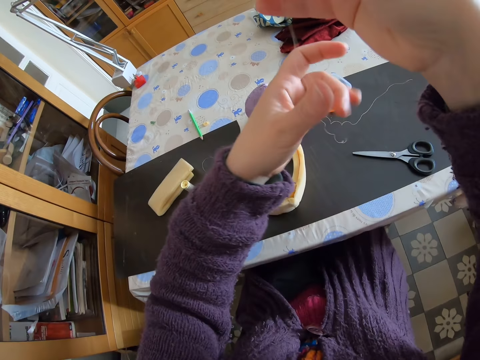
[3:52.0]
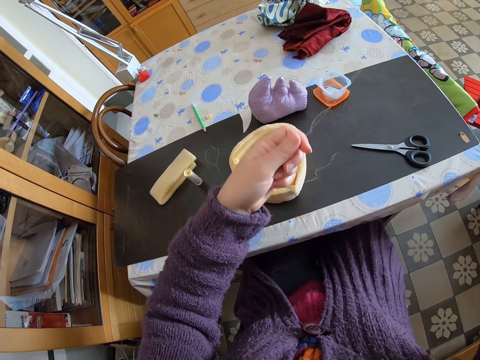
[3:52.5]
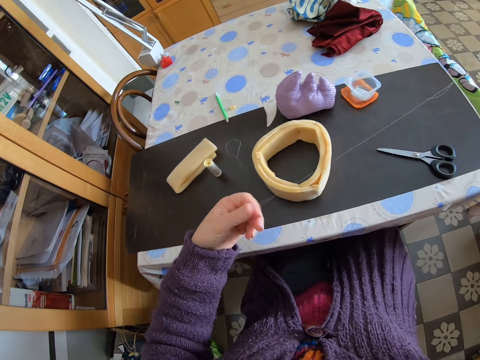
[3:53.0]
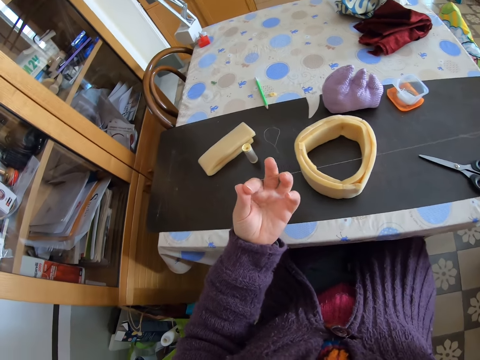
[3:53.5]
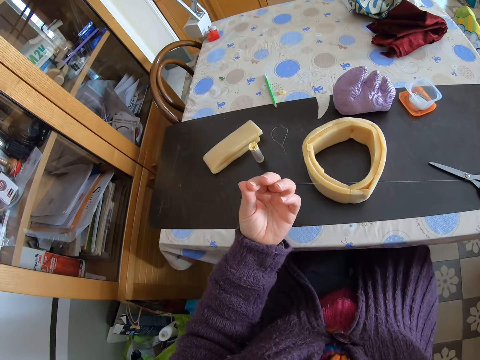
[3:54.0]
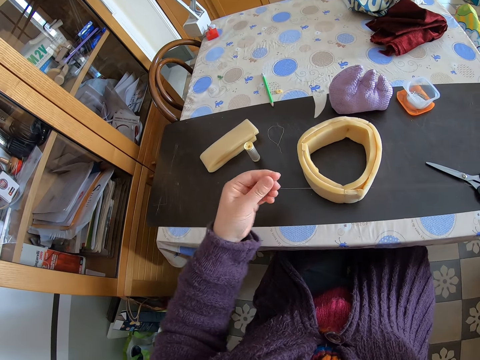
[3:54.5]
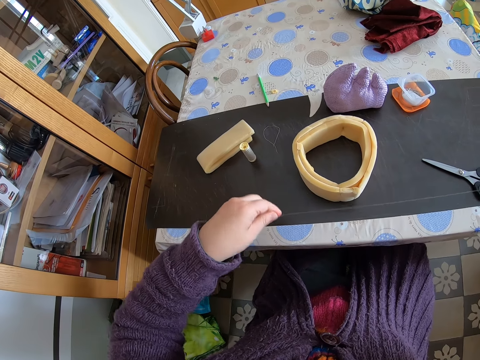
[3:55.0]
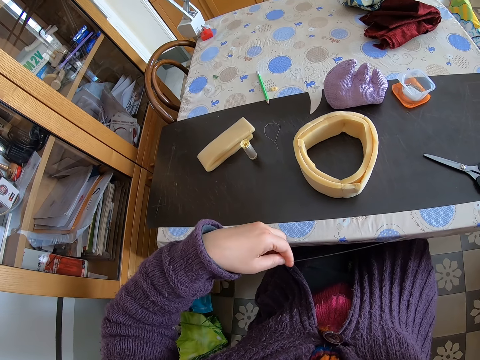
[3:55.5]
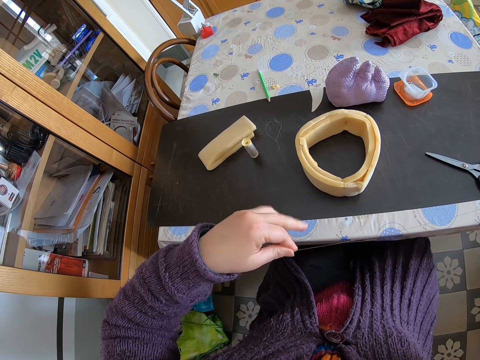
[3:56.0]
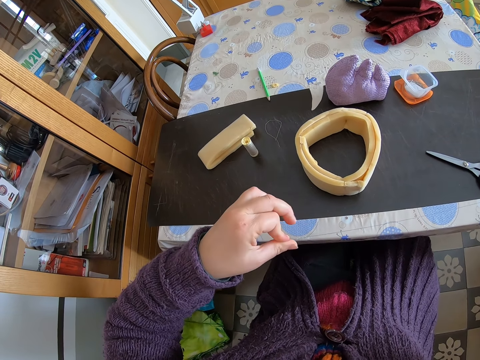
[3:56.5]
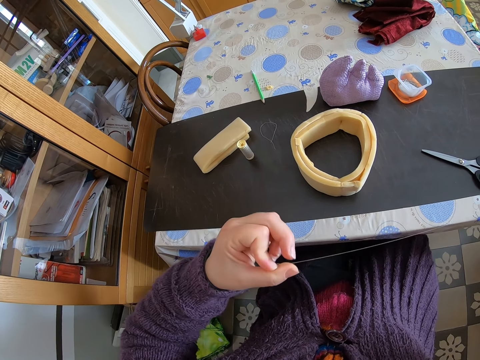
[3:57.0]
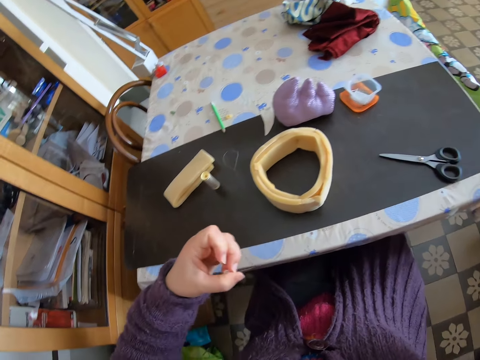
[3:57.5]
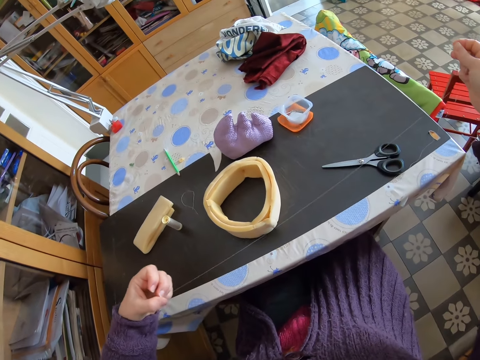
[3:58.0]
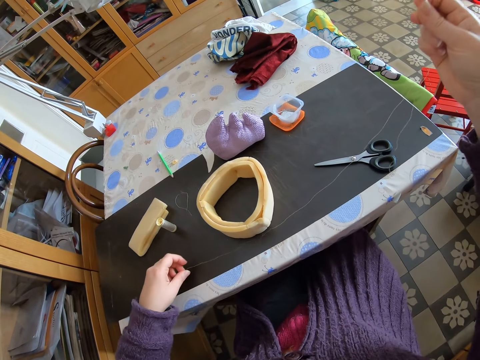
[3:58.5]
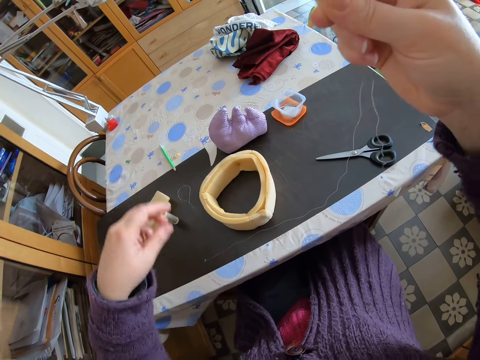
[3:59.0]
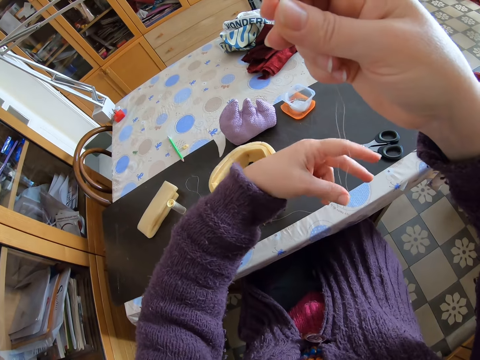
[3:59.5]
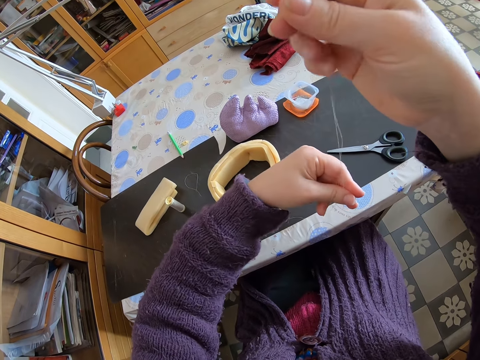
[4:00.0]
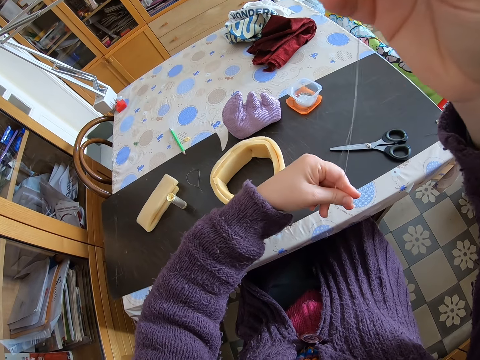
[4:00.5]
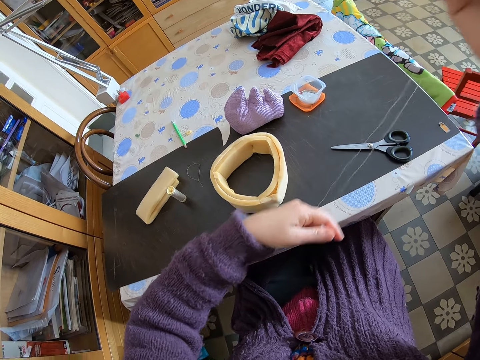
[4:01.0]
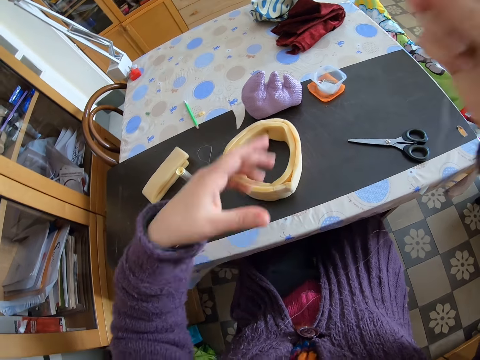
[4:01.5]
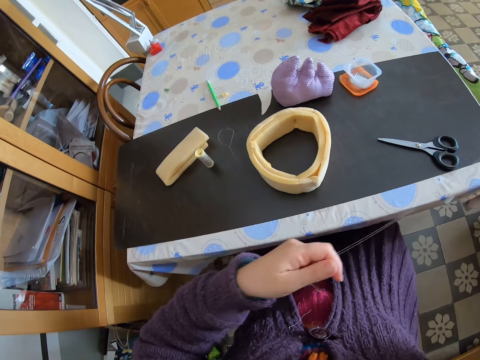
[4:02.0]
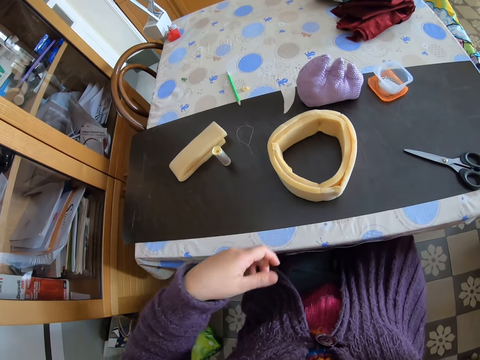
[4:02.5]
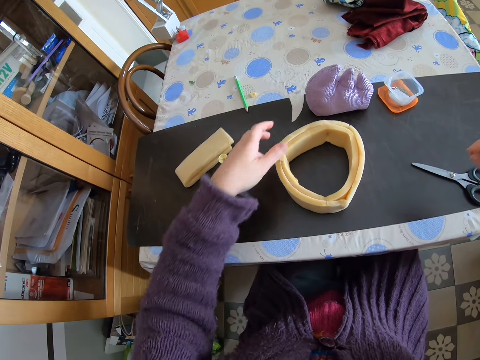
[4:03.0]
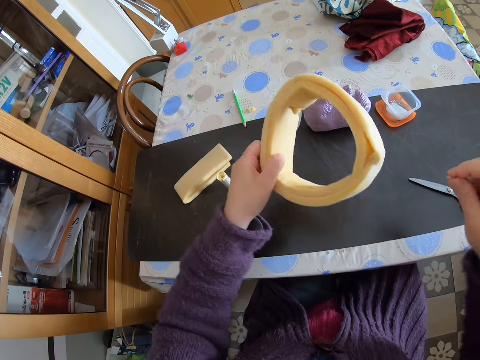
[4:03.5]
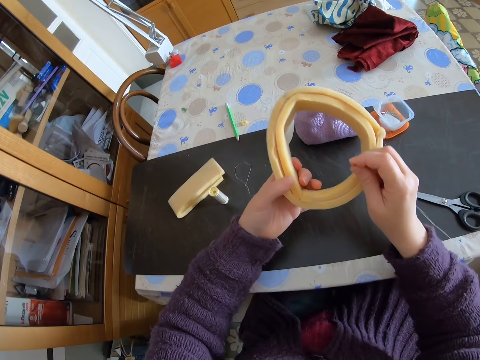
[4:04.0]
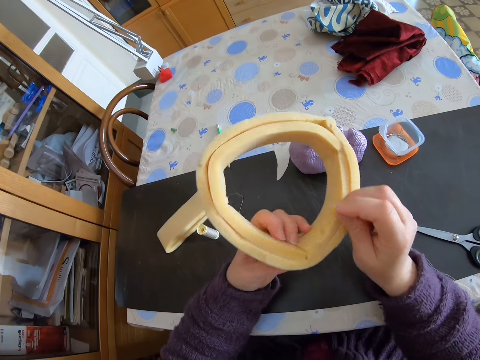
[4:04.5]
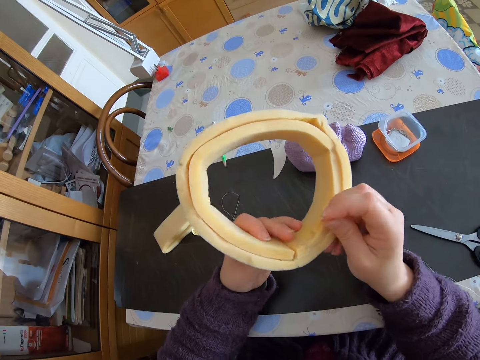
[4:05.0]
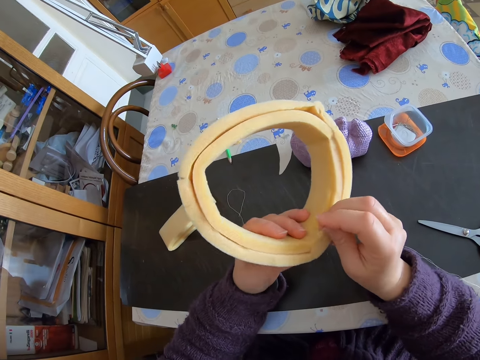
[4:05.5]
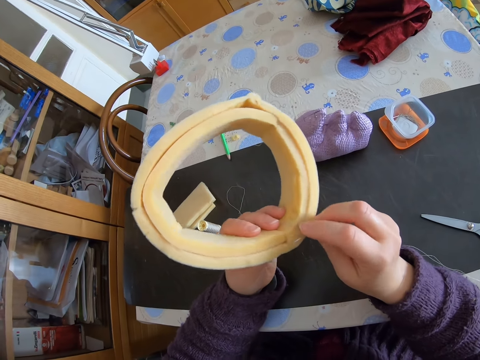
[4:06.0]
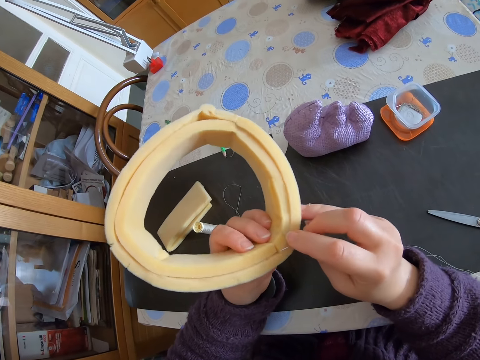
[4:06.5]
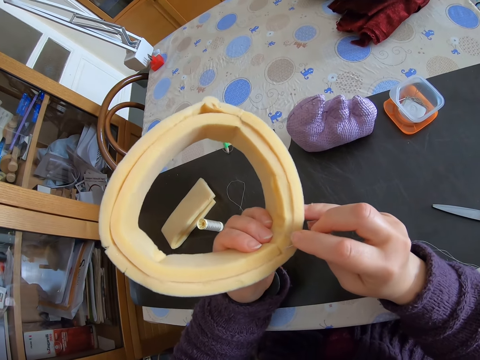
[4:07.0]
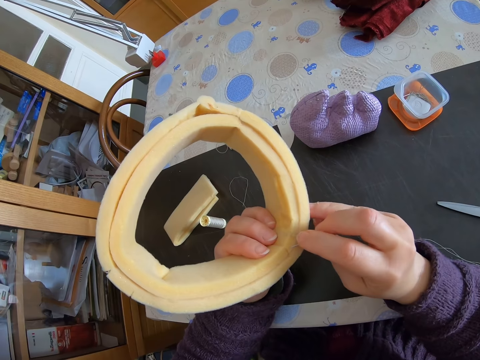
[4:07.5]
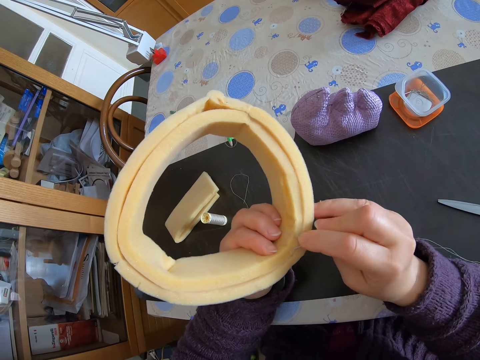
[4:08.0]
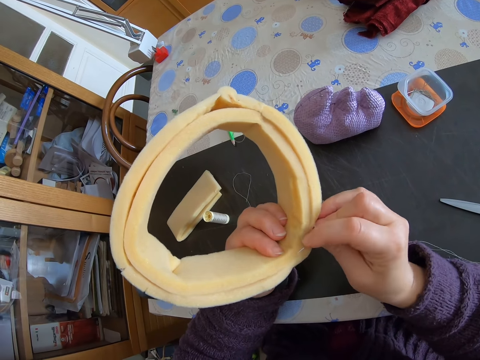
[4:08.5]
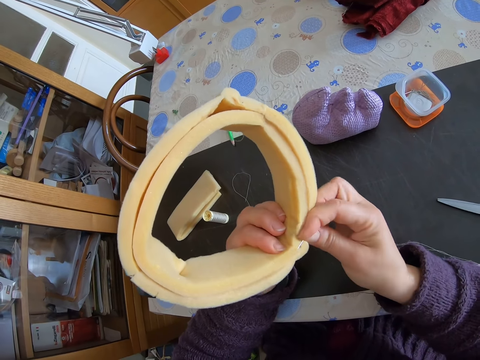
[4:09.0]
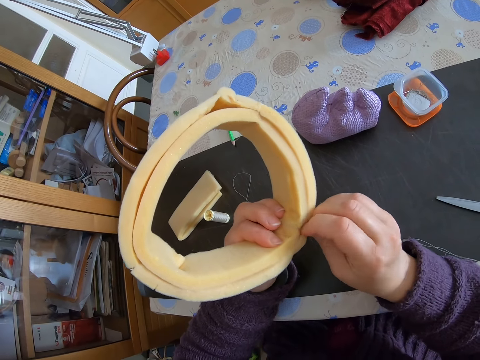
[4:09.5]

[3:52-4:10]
The camera wearer rolls the thread with their left hand. They roll the sewing string on their fingers and place the sewing string on the table. They pull the thread with their left hand. They hold the sewing string. They pick up the round shaped foam with their left hand. They adjust the round shaped foam. They rotate the round shaped foam. They sew the round shaped foam.

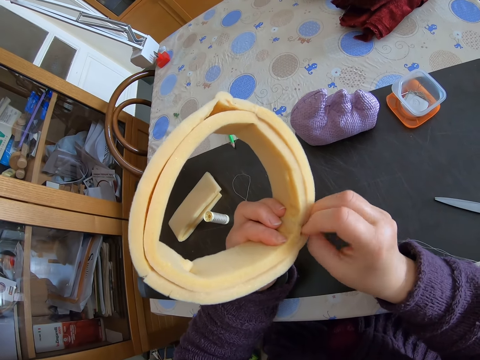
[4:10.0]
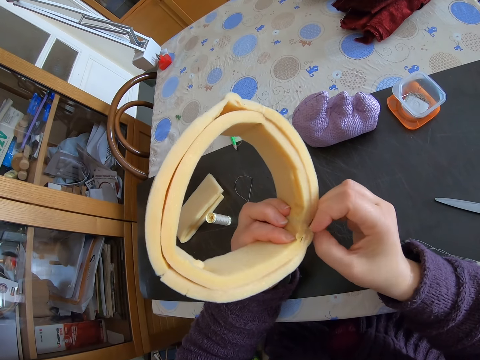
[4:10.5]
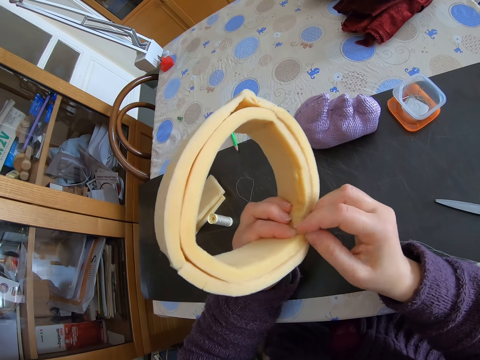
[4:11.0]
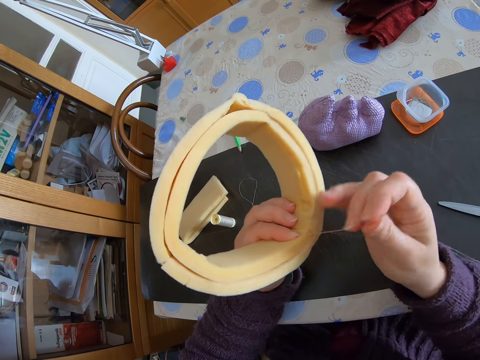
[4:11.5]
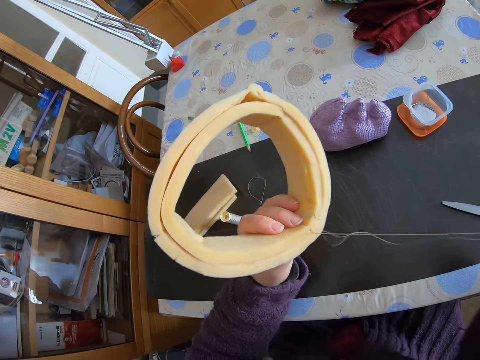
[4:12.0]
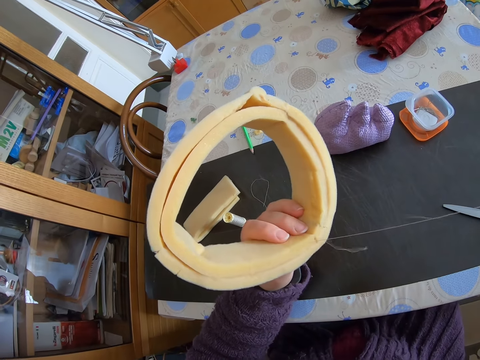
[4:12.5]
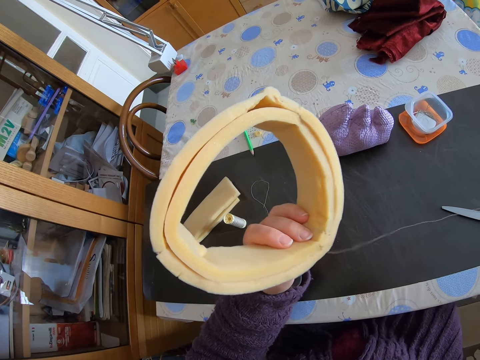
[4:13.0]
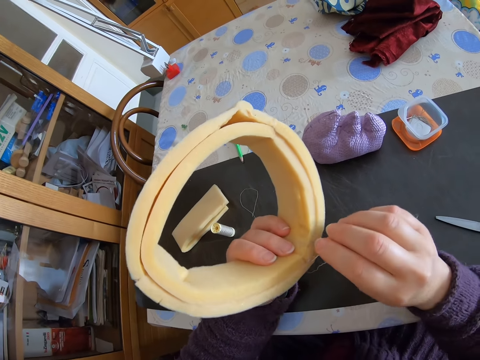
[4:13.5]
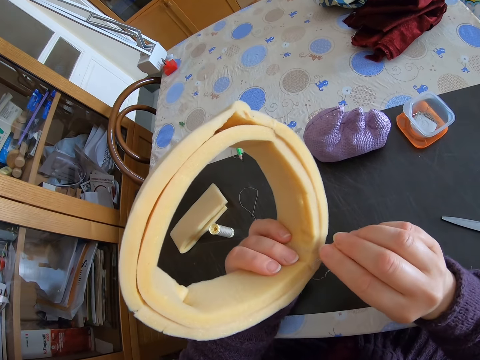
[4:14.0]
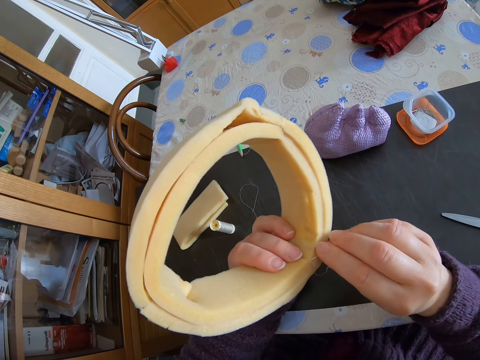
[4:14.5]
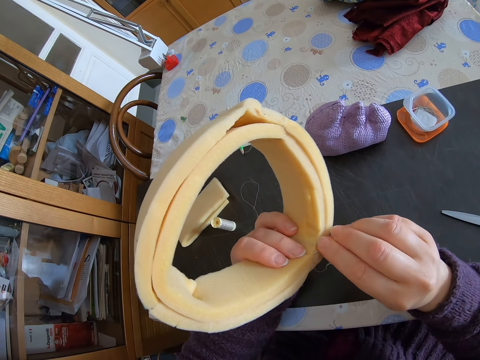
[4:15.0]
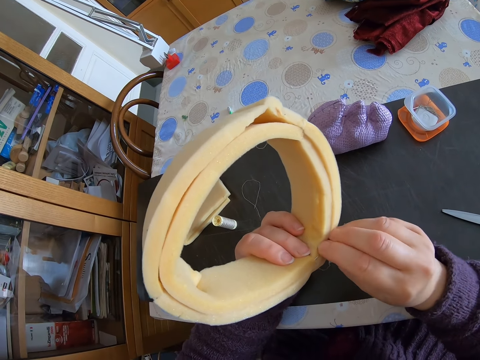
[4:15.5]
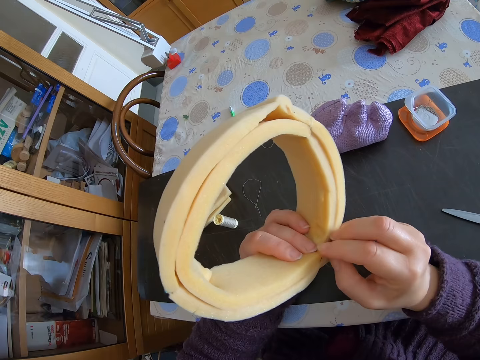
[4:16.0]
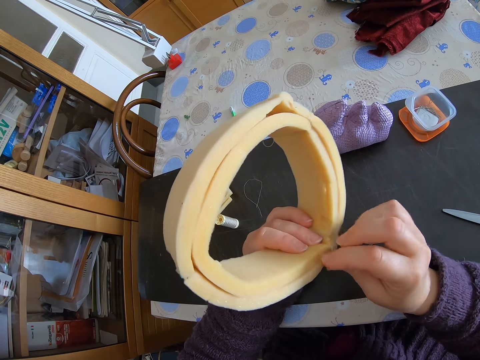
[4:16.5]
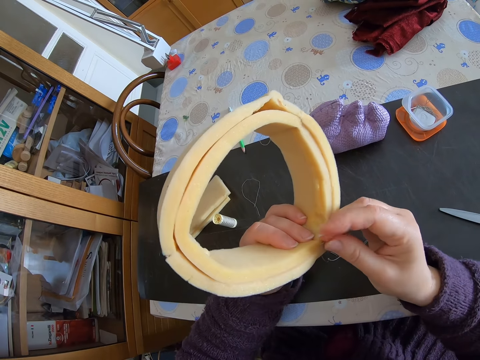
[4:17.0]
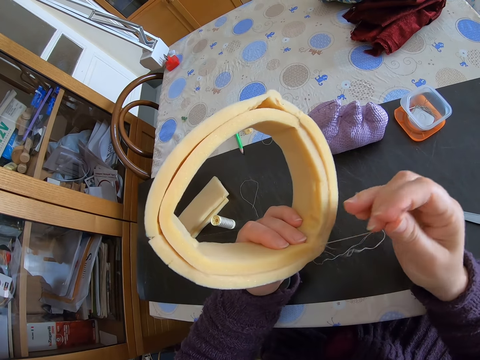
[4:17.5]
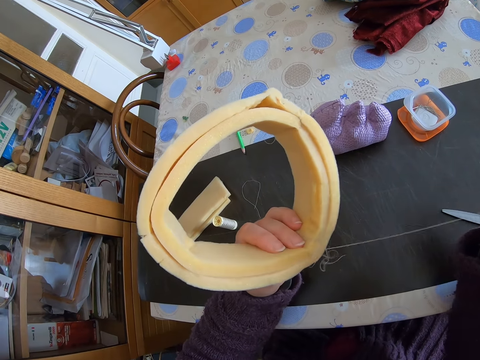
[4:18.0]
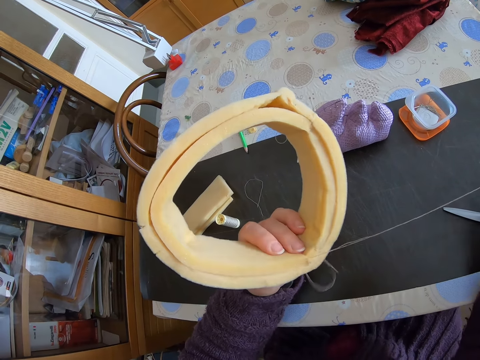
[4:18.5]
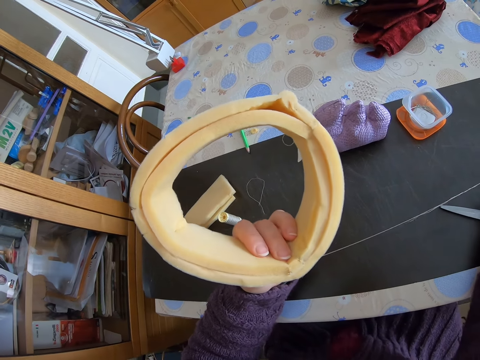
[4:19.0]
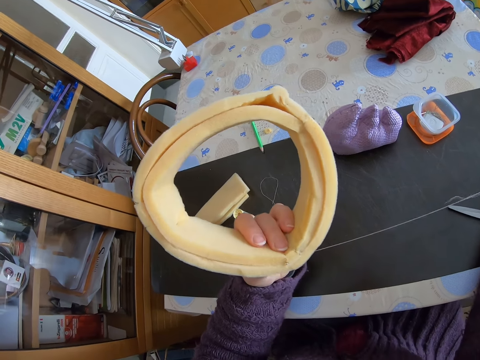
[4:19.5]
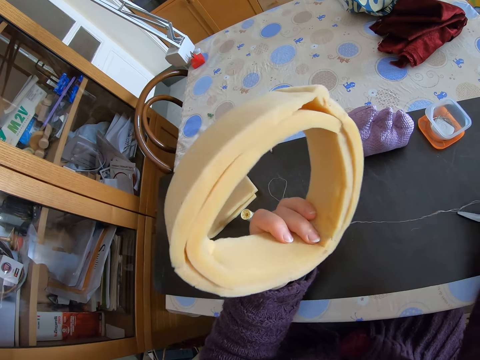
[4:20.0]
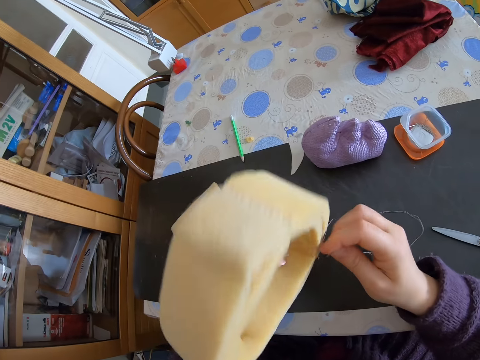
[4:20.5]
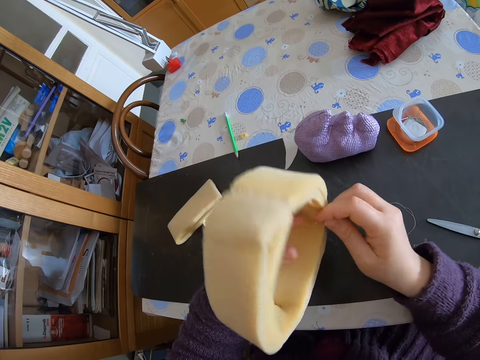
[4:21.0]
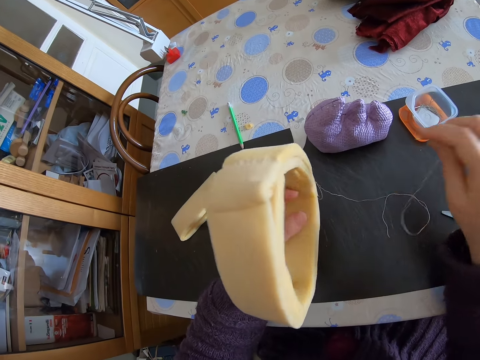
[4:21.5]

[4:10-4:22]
The camera wearer holds the sewing needle. They pull the sewing string. They stitch the flexible foam. They hold the sewing needle. They pull the sewing string. They rotate the flexible foam.
